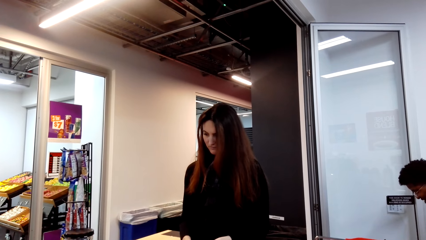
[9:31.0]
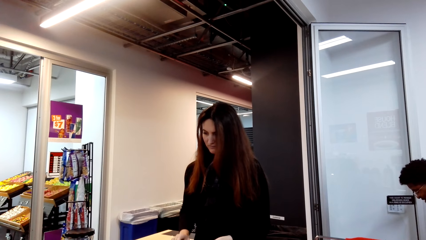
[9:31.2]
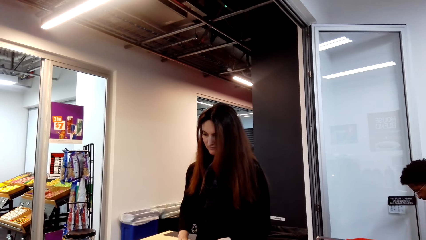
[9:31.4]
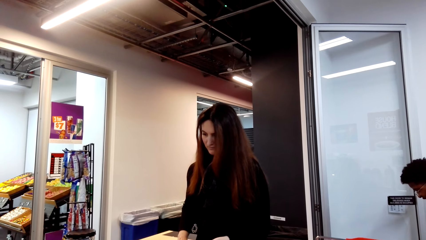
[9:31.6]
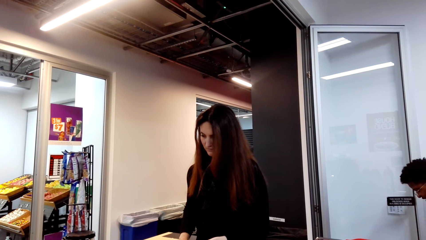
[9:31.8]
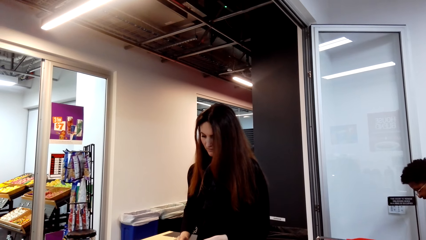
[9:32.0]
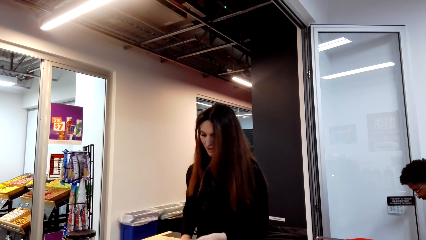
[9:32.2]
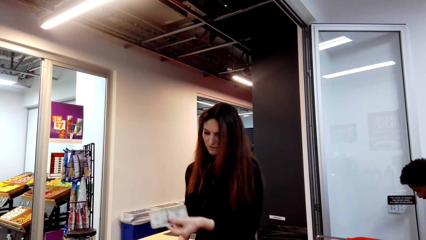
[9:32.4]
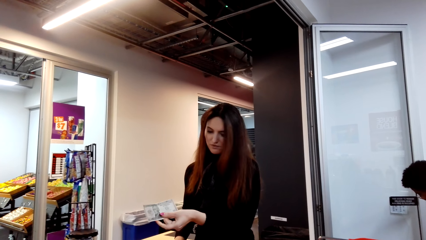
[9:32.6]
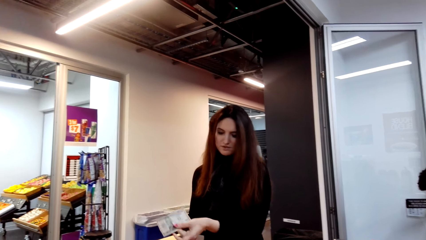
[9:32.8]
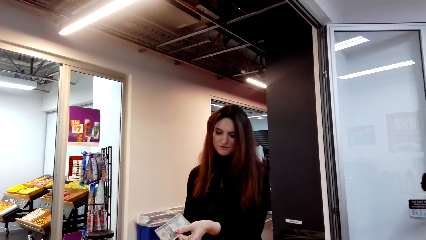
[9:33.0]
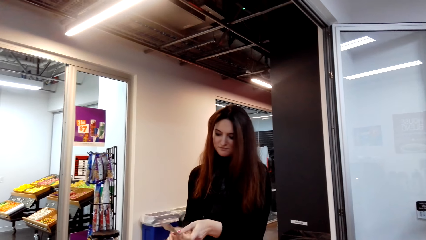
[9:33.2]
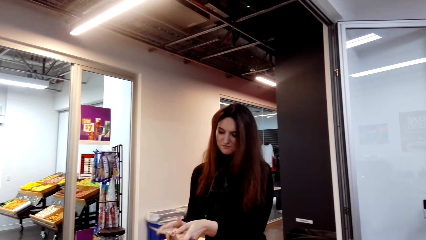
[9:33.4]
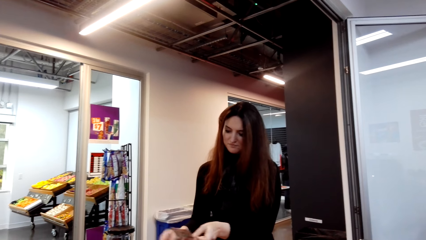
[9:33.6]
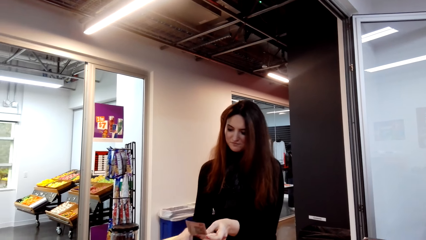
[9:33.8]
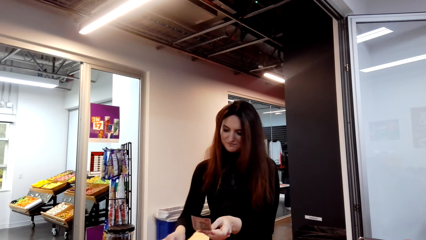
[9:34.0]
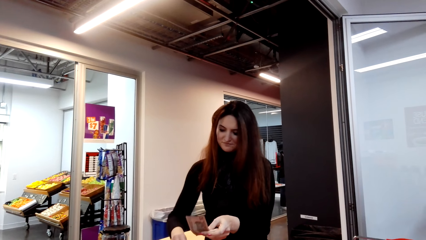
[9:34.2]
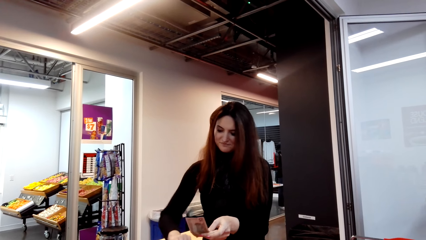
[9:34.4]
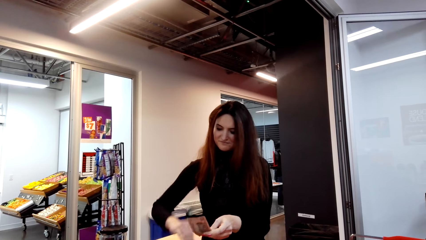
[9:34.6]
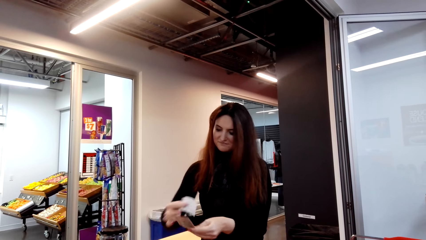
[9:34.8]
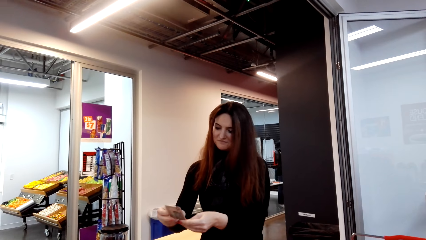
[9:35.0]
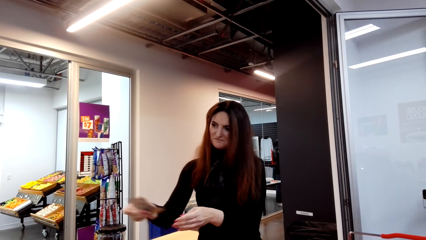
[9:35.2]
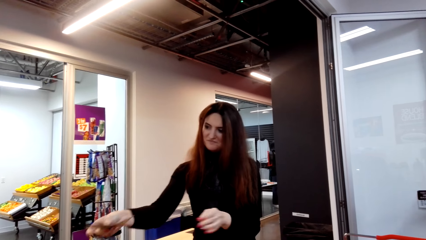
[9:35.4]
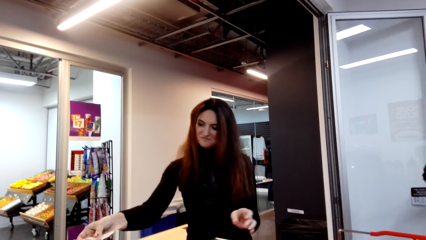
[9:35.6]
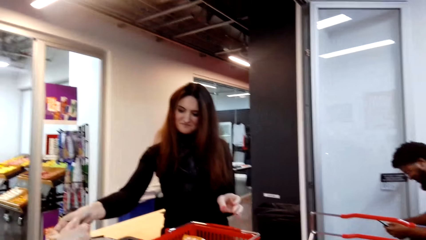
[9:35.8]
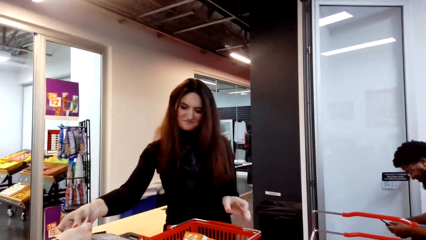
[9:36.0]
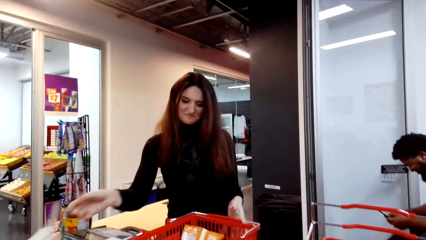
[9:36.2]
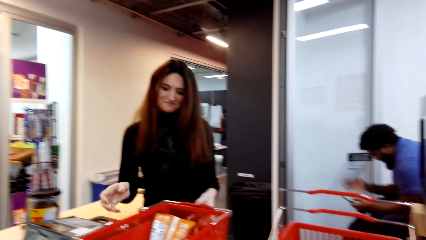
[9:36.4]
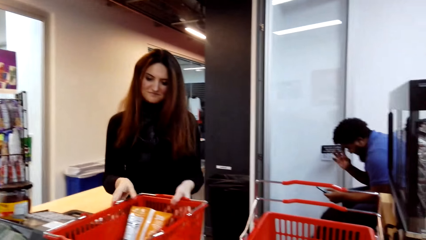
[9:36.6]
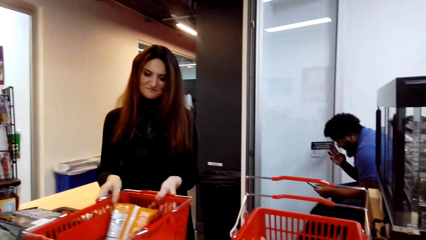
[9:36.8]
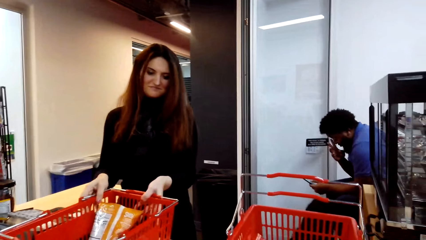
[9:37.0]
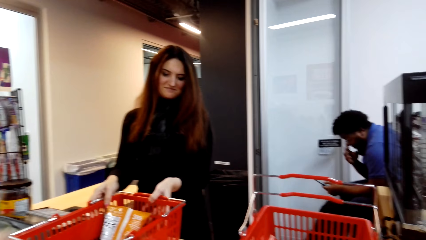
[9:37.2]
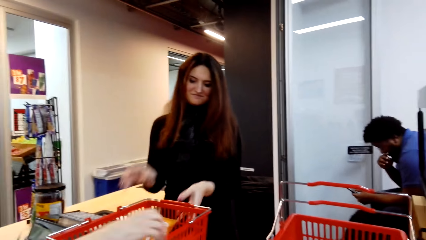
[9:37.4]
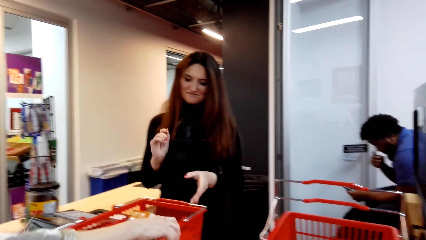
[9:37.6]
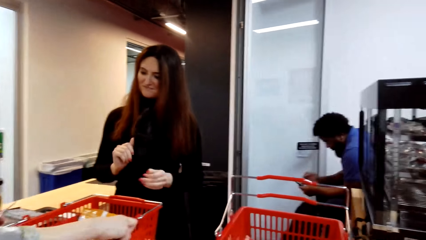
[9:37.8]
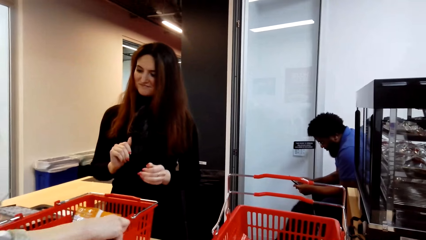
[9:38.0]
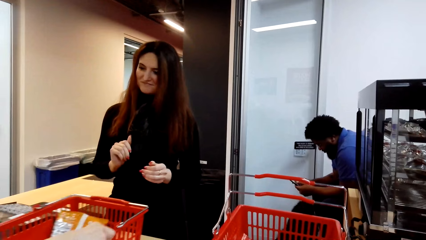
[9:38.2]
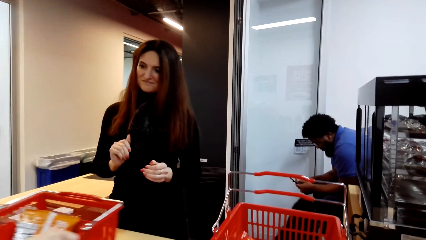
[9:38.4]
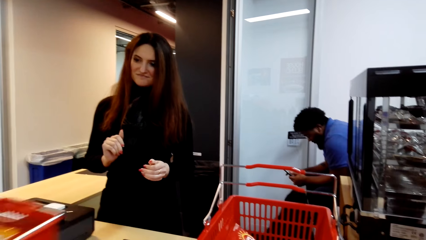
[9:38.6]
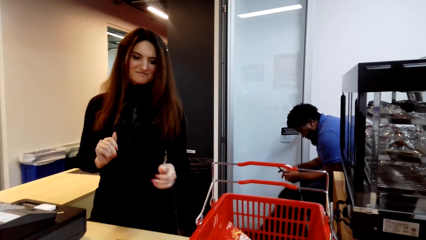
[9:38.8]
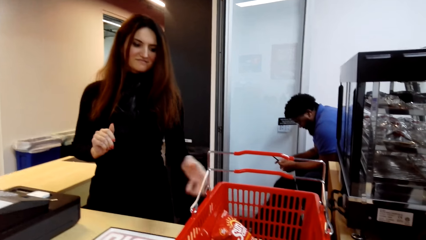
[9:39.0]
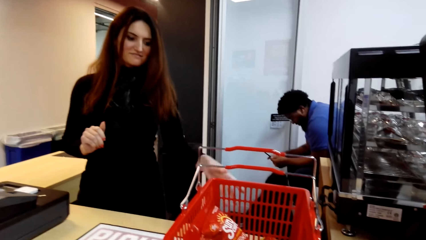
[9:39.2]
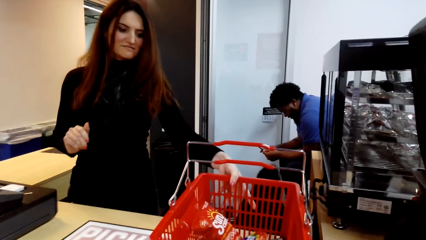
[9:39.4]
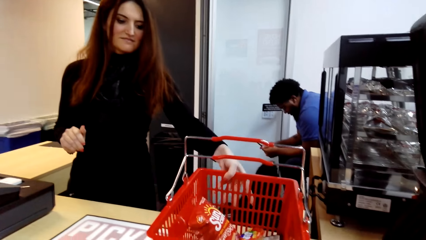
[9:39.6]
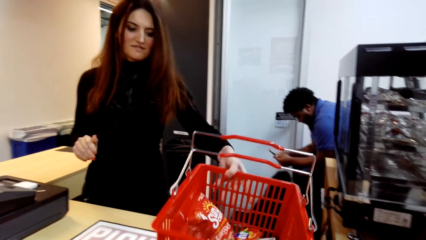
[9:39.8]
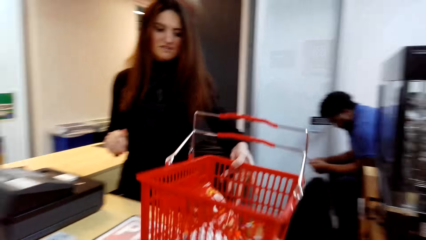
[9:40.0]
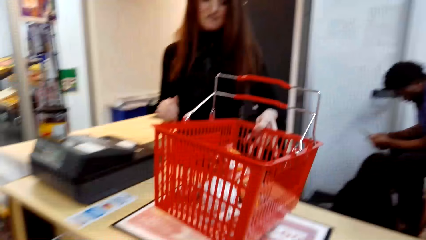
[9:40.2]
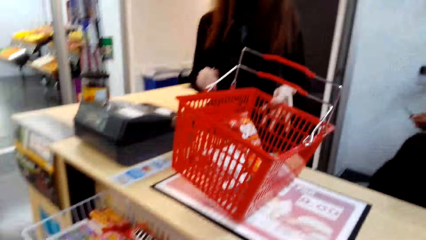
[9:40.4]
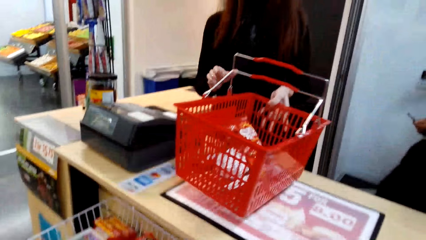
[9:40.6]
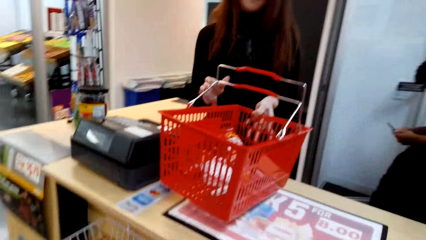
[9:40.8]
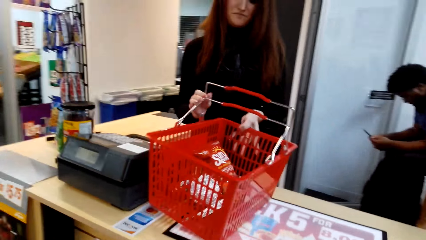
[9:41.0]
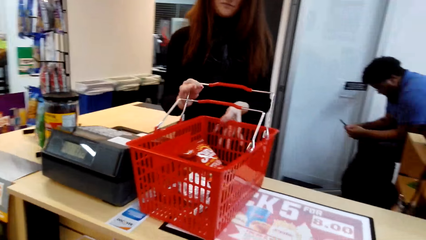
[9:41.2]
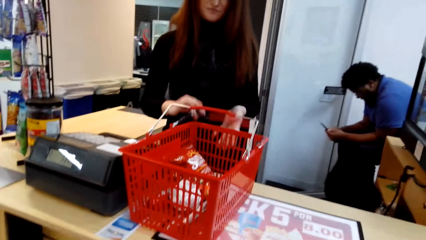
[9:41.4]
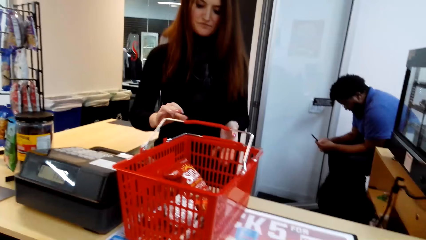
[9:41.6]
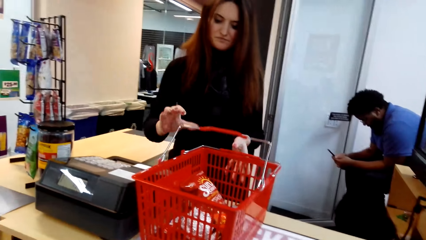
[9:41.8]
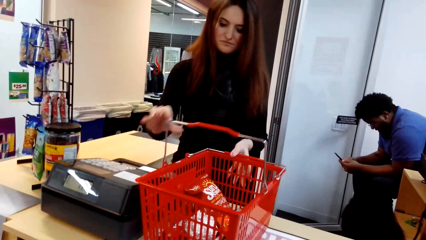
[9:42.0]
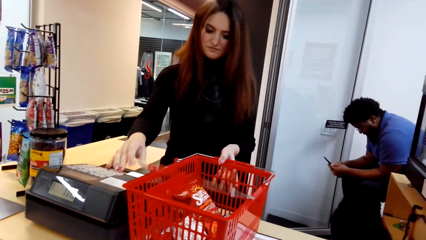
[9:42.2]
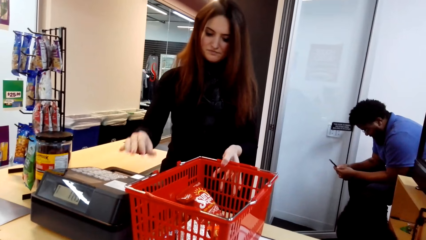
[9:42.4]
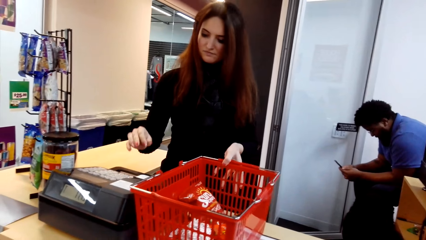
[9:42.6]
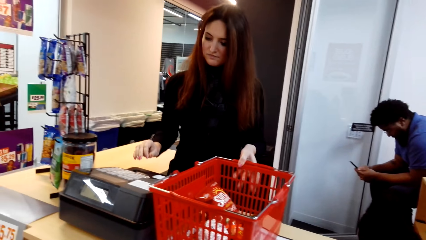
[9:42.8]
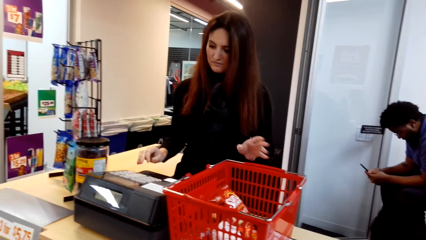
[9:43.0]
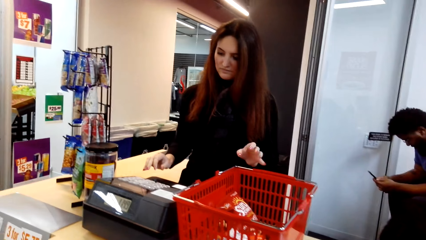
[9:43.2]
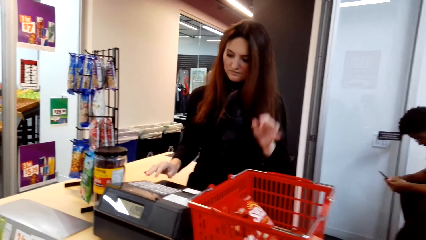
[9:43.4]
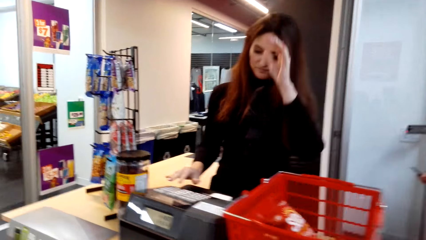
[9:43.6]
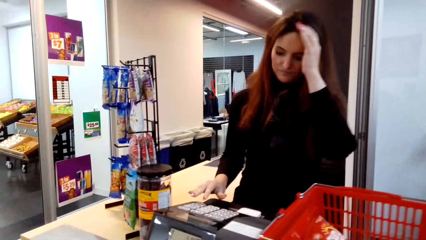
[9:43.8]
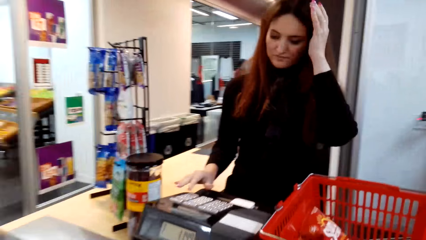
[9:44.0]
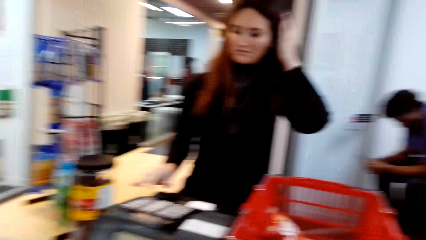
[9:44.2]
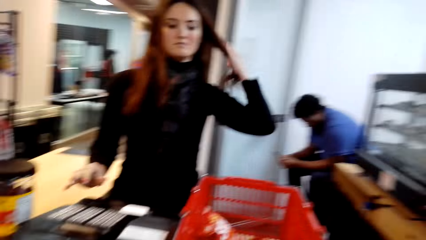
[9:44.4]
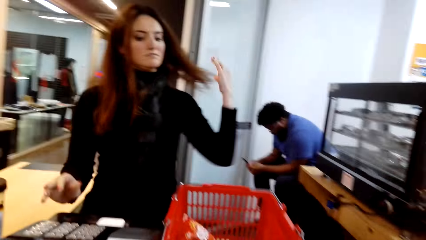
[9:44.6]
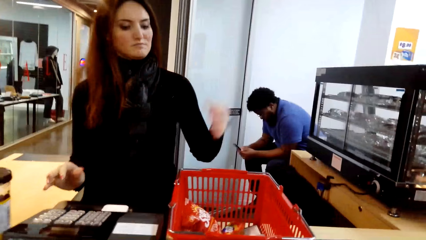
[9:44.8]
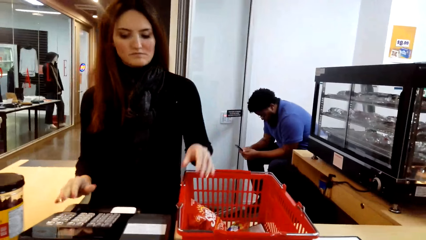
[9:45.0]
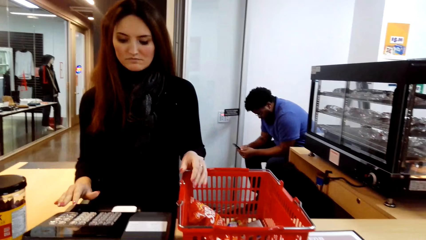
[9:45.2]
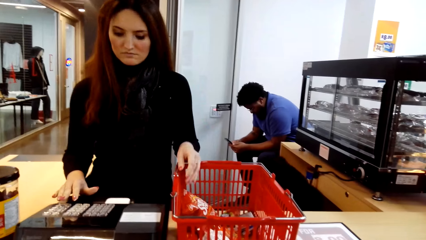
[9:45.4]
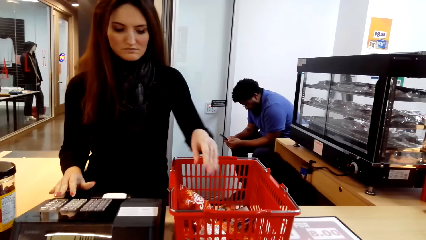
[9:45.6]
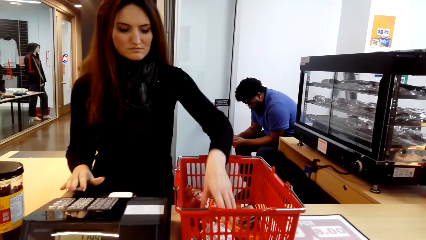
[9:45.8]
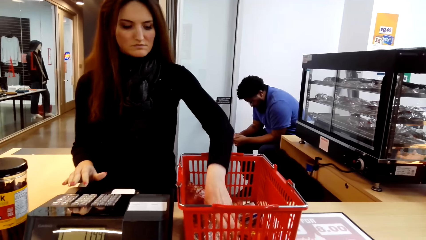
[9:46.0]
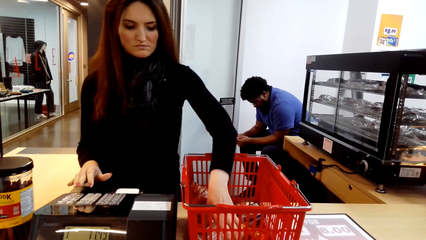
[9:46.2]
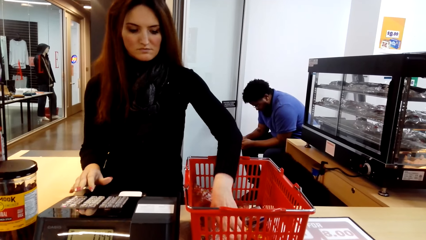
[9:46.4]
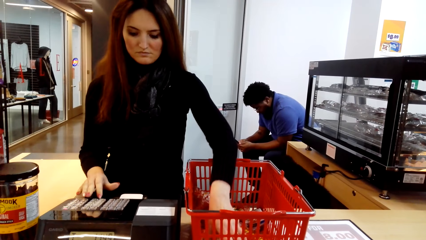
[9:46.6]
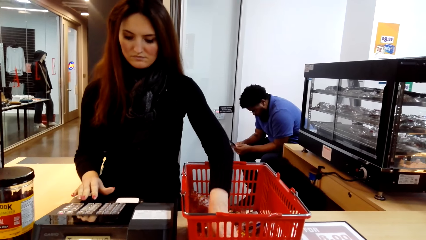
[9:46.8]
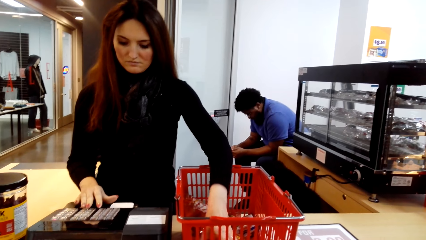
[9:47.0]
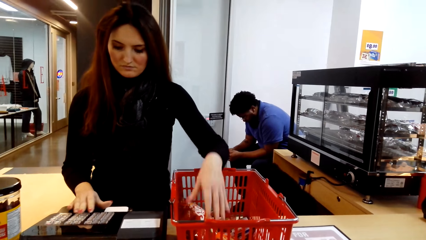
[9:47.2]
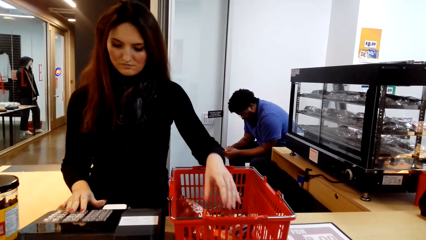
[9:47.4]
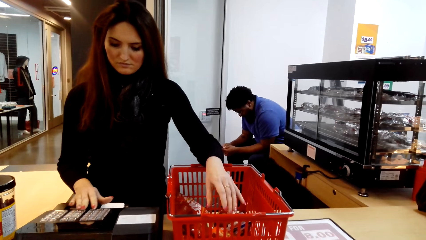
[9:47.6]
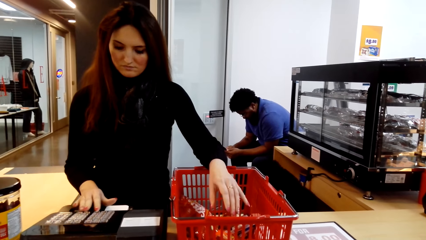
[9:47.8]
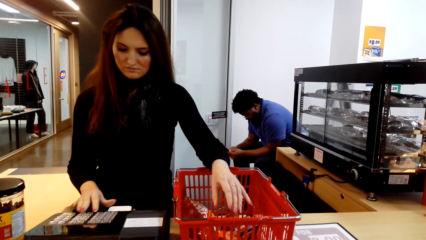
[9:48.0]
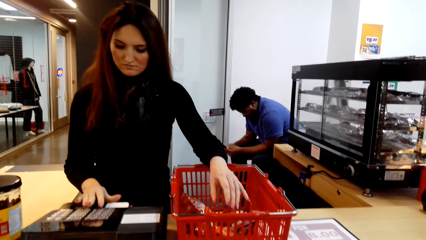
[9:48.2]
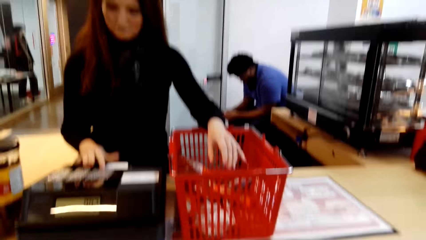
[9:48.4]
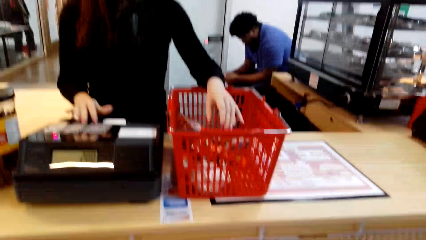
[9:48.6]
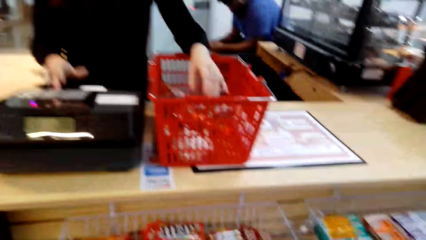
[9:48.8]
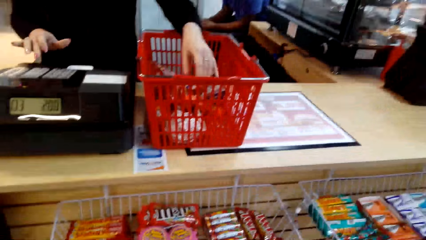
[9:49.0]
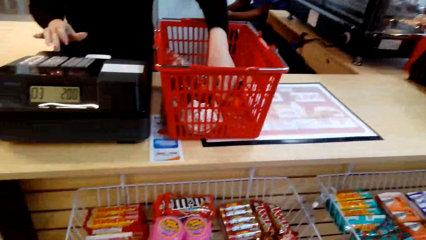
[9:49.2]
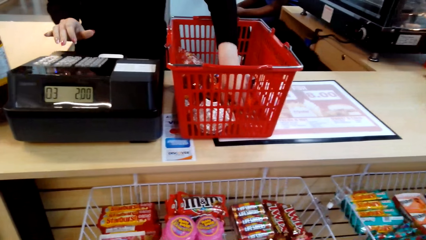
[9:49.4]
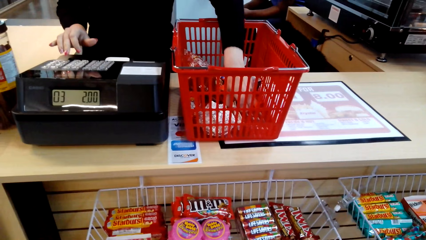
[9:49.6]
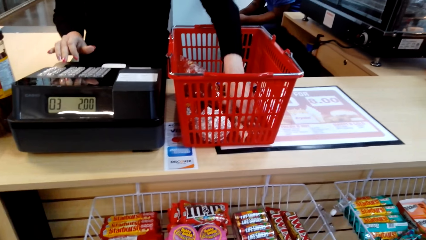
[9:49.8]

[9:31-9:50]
A woman picks the change. The woman gives a person change. The woman moves the basket, picks the basket and drops the basket. The woman touches the calculator, picks the goods and calculates the bill. The camera wearer presses the computer button.
